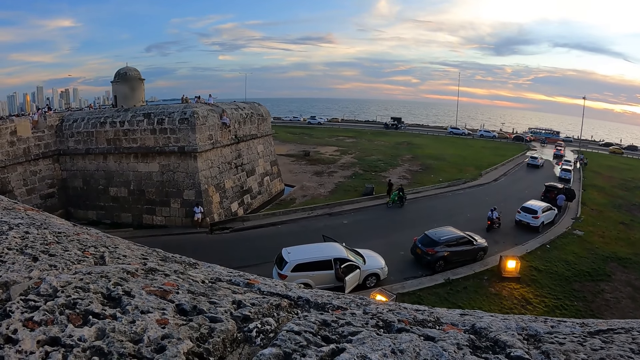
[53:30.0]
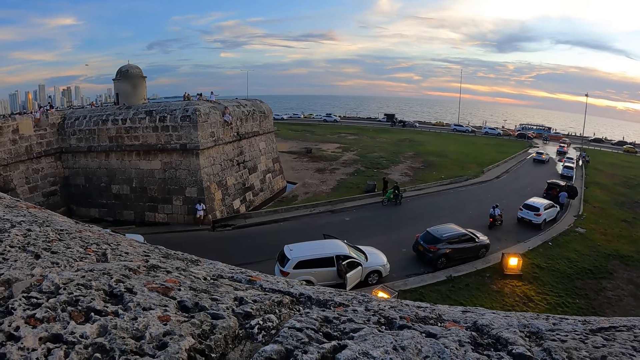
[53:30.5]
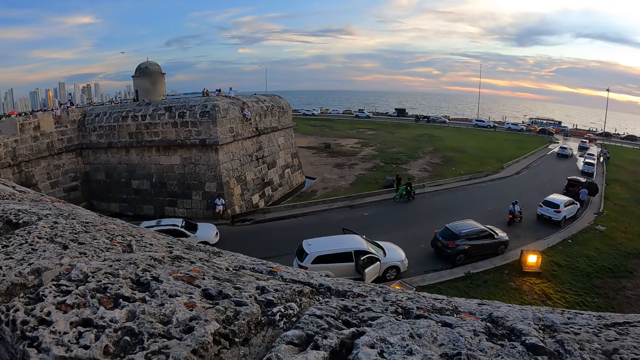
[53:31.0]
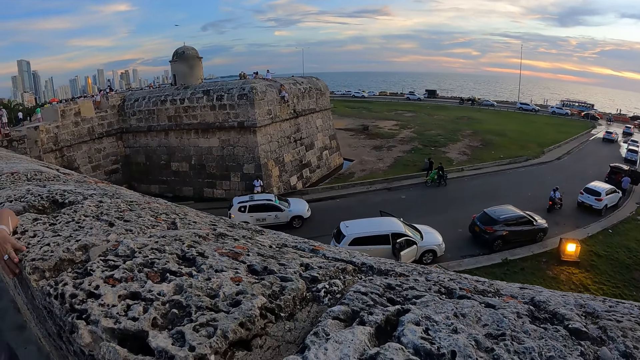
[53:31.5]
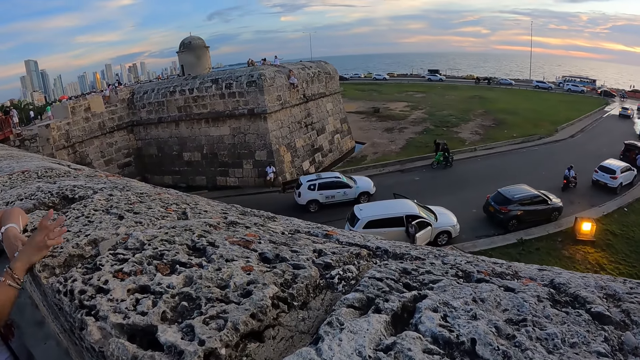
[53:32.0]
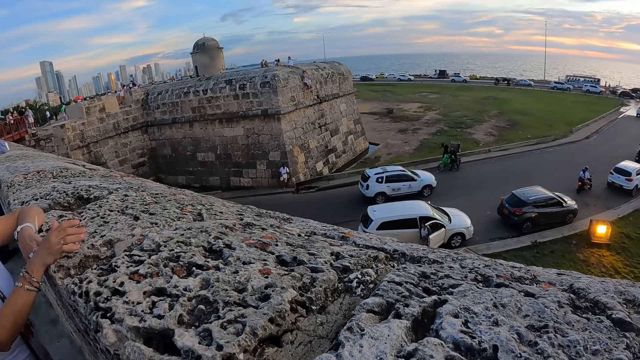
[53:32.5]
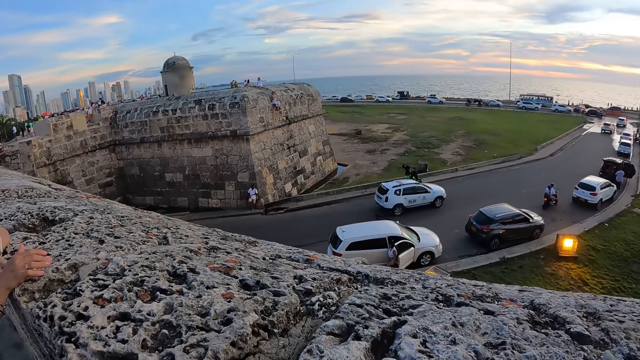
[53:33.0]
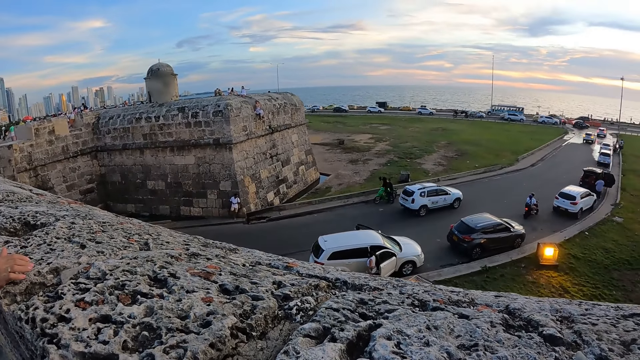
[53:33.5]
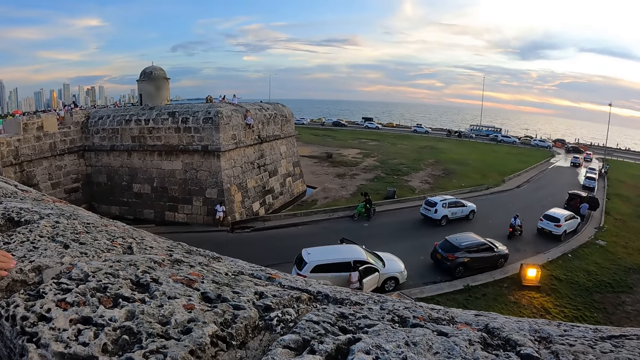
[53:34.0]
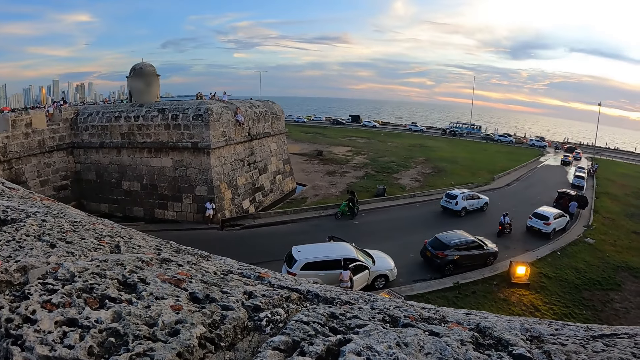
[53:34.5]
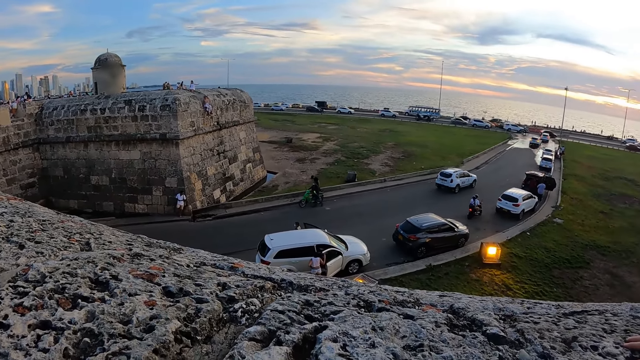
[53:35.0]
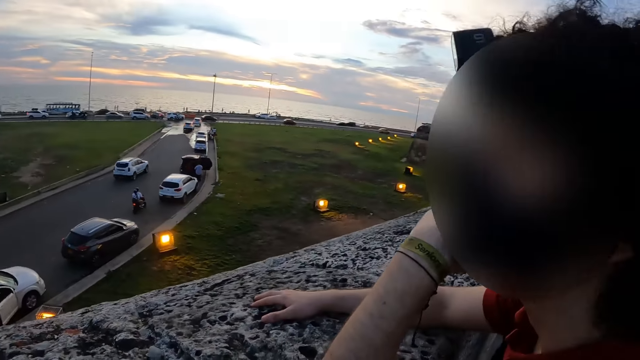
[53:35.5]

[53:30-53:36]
The woman converses with the other woman.

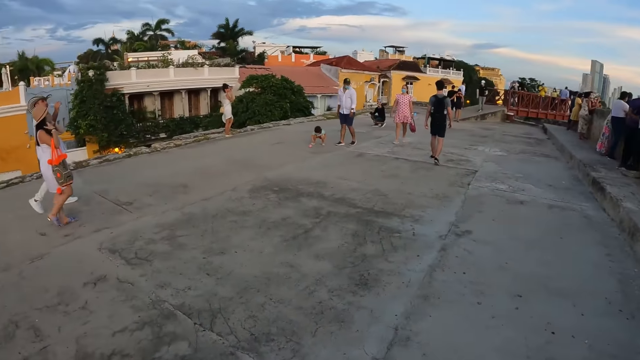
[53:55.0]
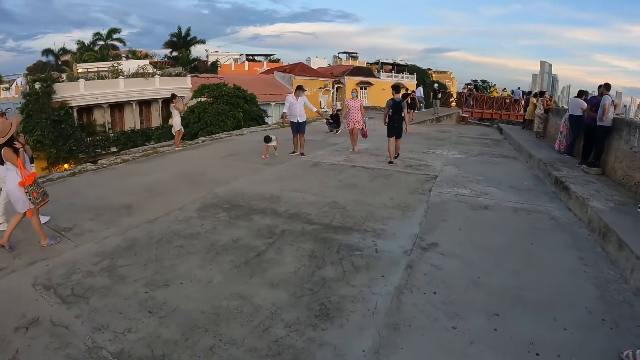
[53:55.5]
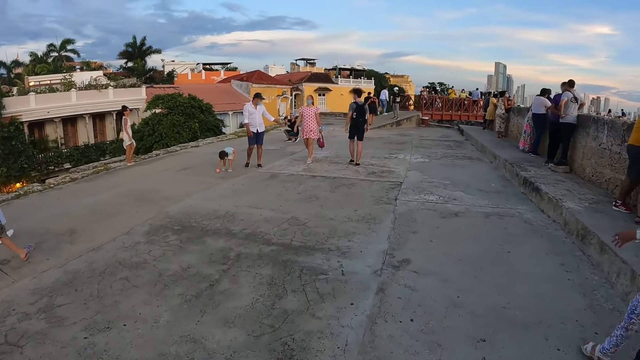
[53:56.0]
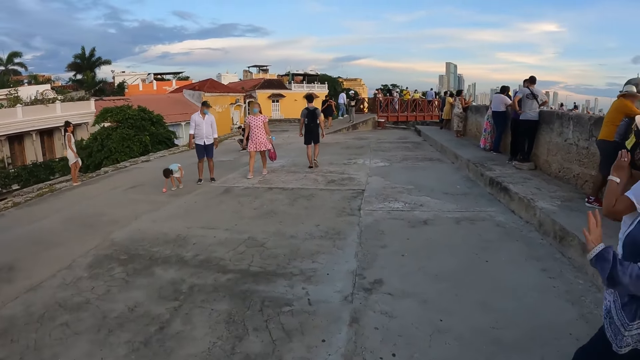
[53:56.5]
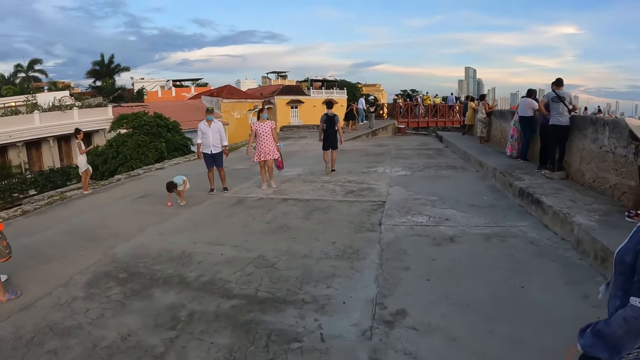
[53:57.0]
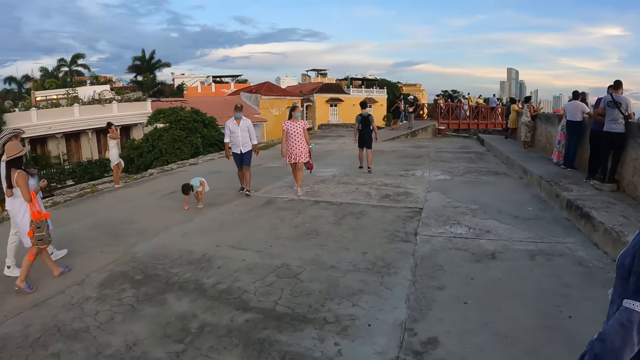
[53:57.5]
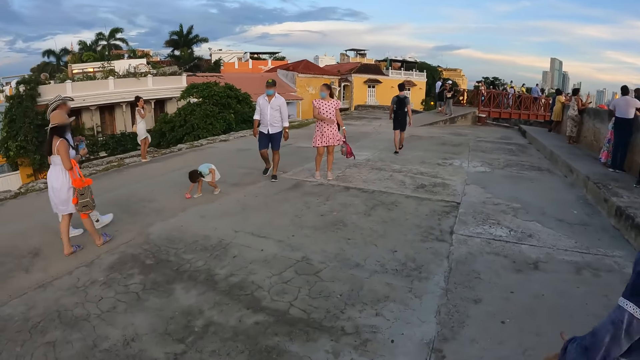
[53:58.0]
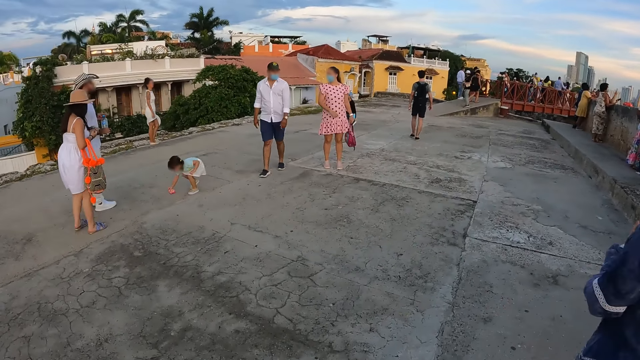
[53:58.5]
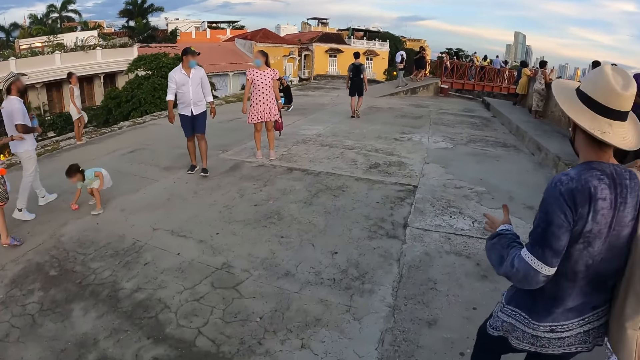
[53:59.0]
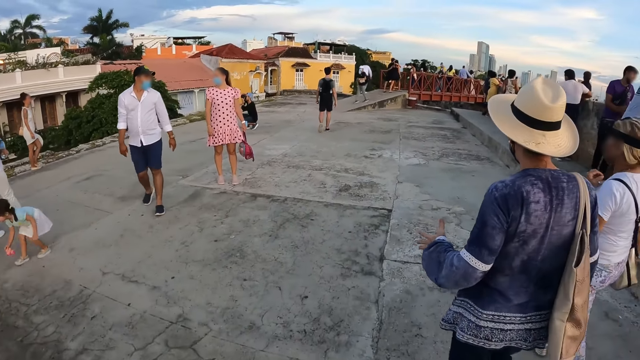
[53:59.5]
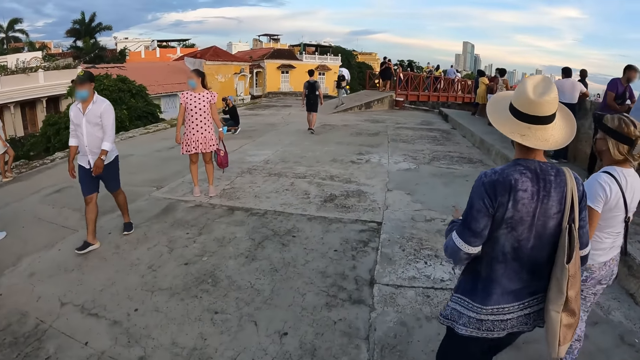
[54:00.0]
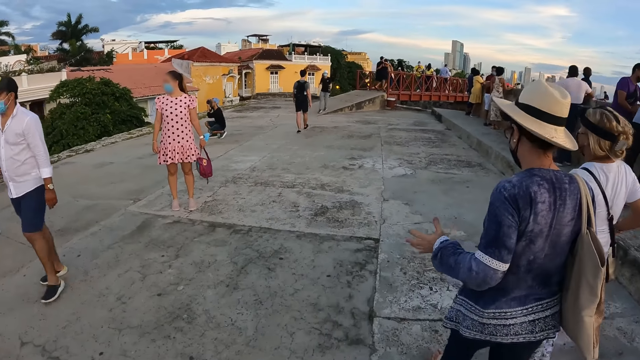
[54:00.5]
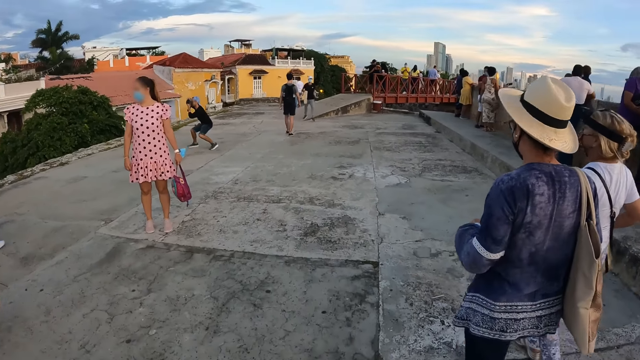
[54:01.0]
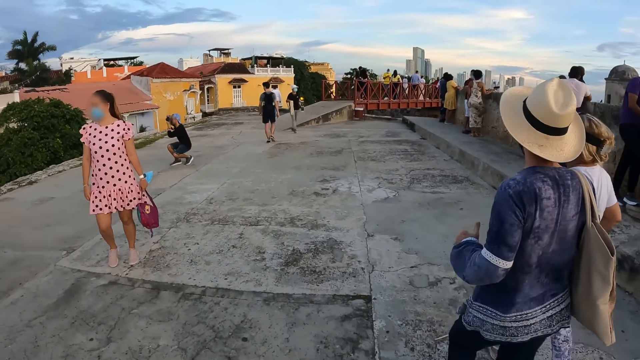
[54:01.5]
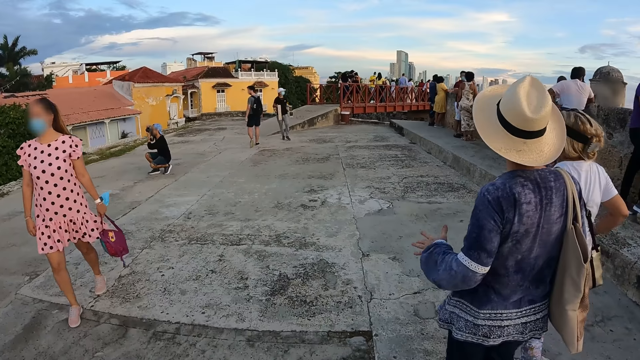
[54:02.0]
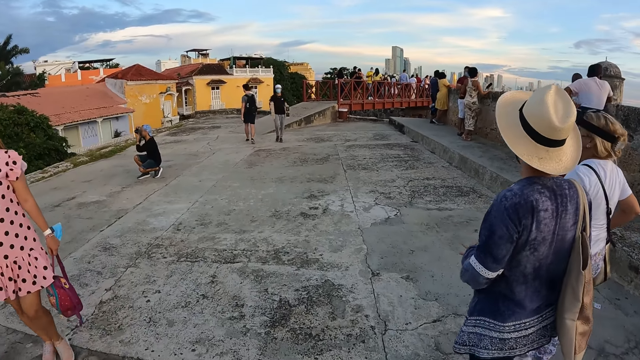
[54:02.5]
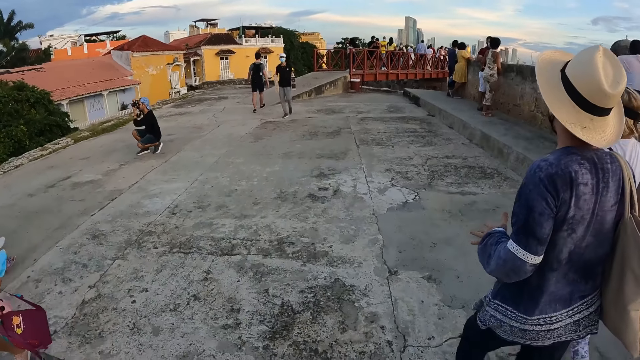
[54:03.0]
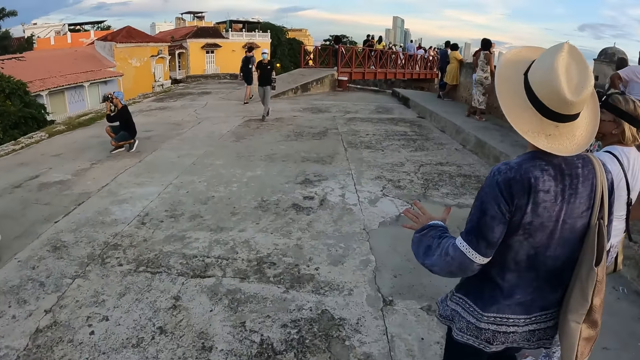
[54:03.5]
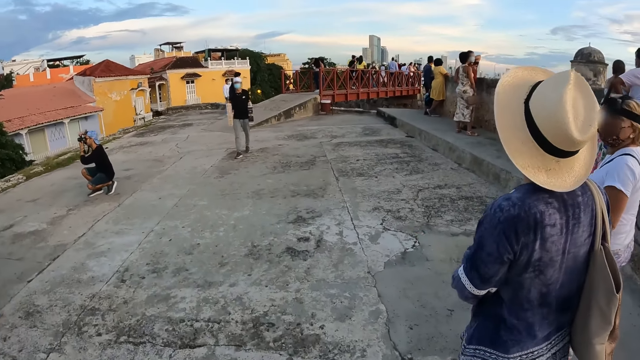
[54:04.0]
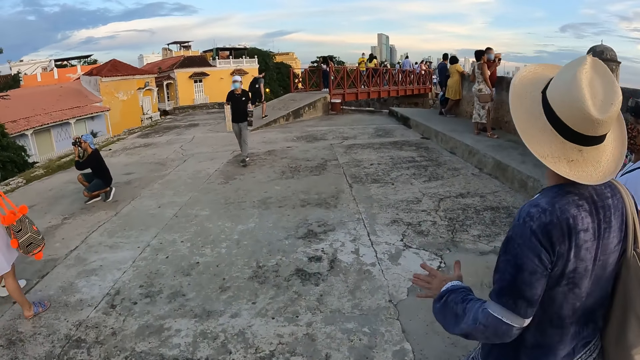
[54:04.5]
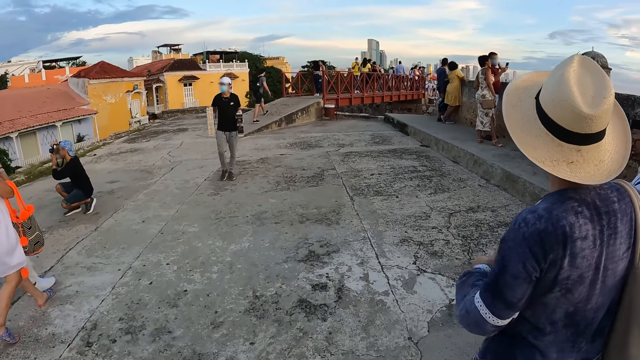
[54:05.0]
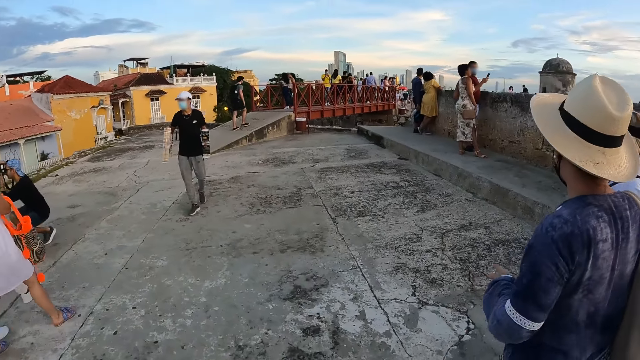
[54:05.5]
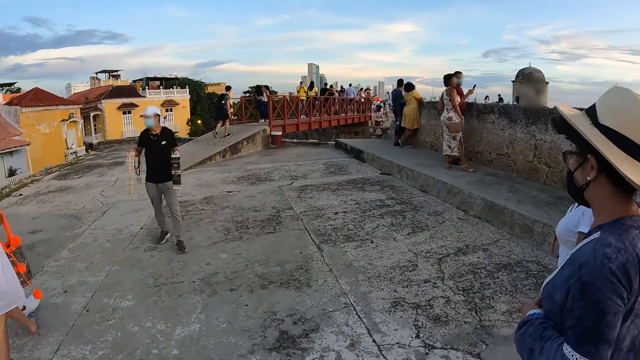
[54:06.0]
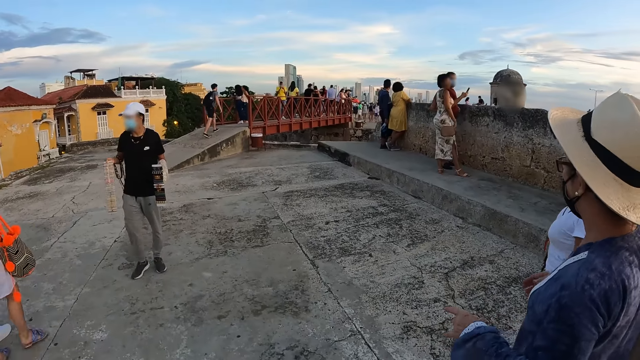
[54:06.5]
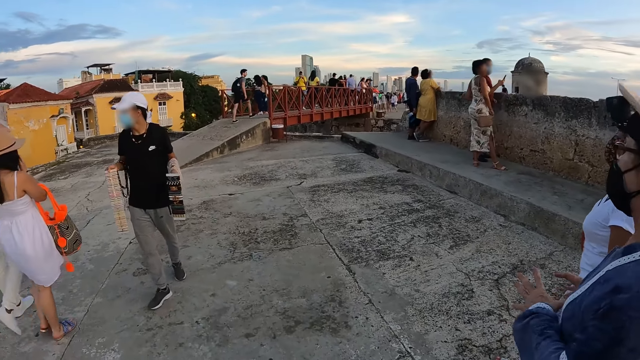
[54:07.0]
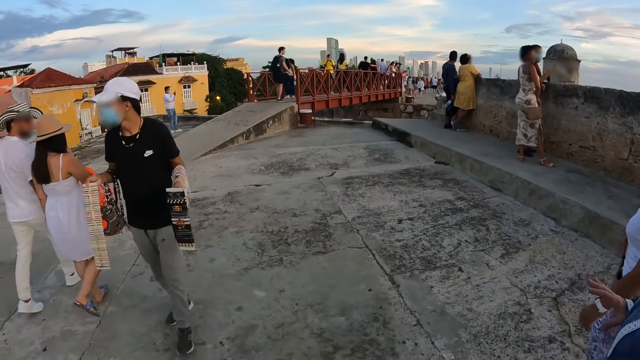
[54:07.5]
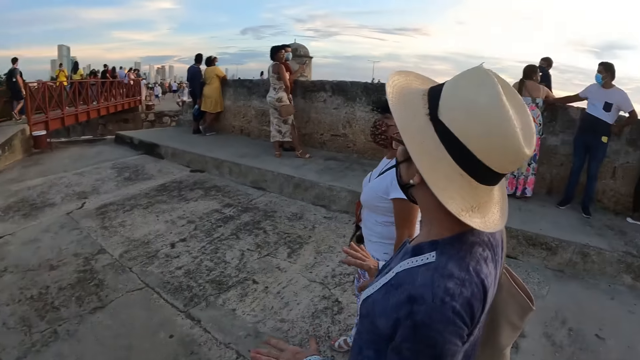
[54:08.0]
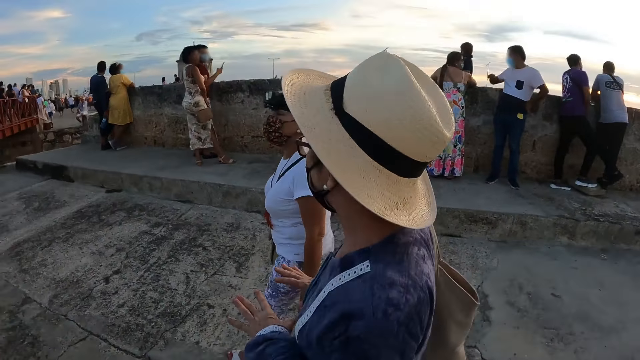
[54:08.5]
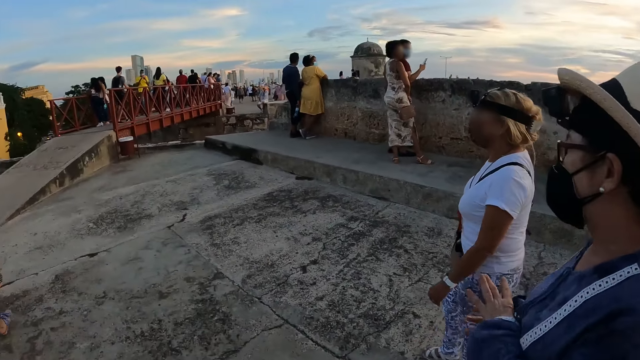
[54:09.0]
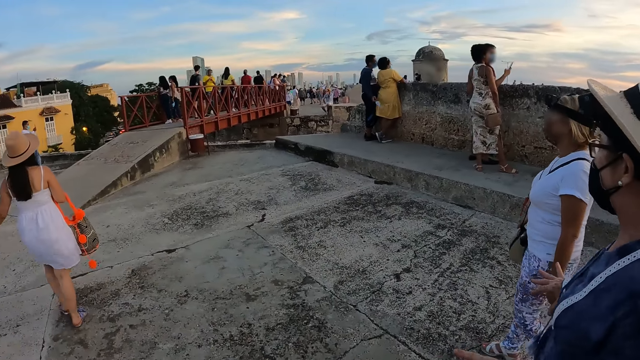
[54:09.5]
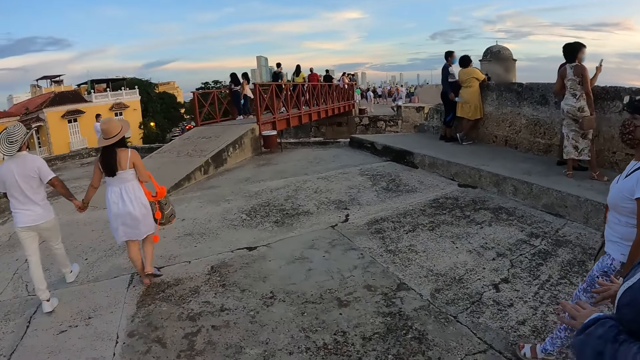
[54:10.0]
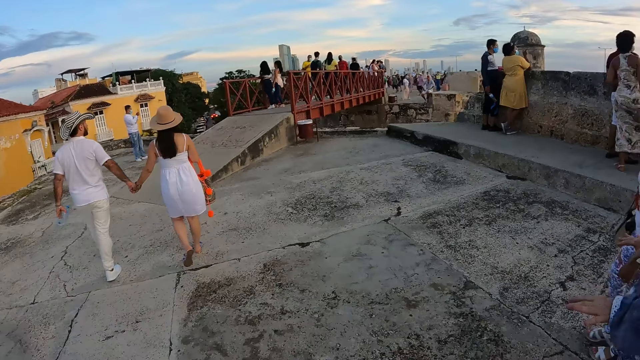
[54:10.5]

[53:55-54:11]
The camera wearer walks on the rooftop. The woman and the other woman walk on the rooftop. The woman converses with the other woman. The camera wearer walks on the pavement.
